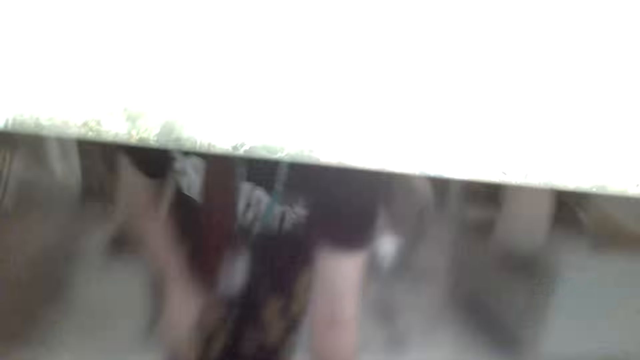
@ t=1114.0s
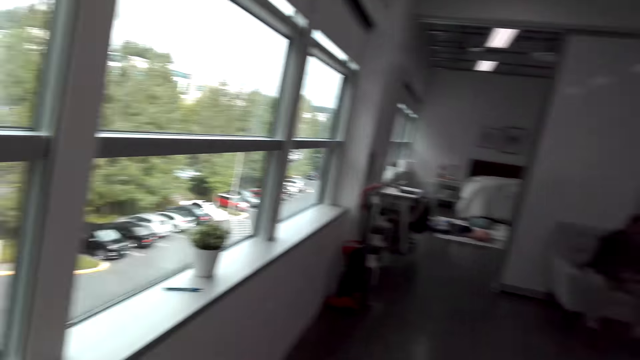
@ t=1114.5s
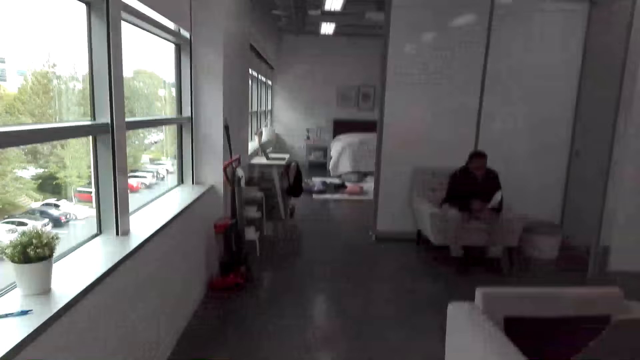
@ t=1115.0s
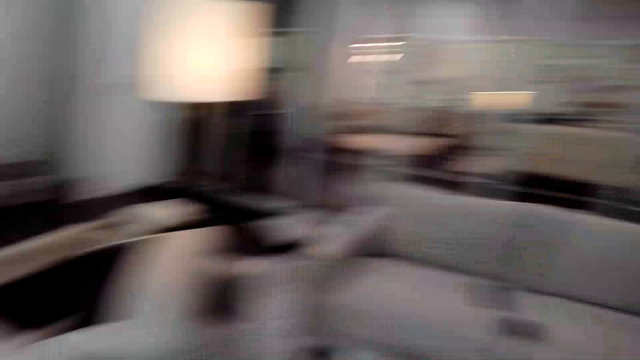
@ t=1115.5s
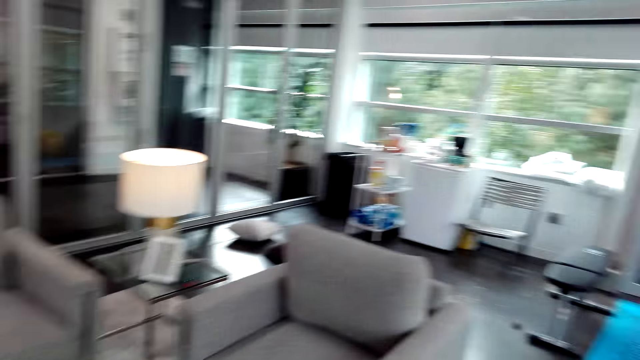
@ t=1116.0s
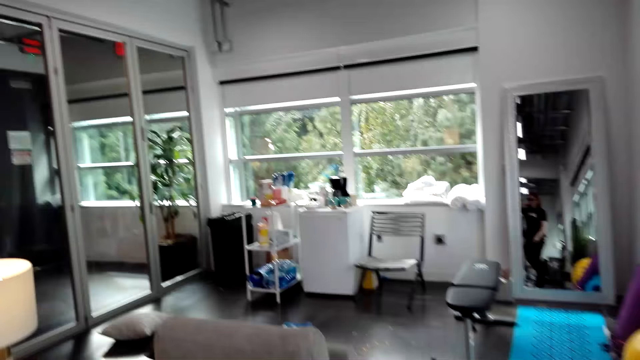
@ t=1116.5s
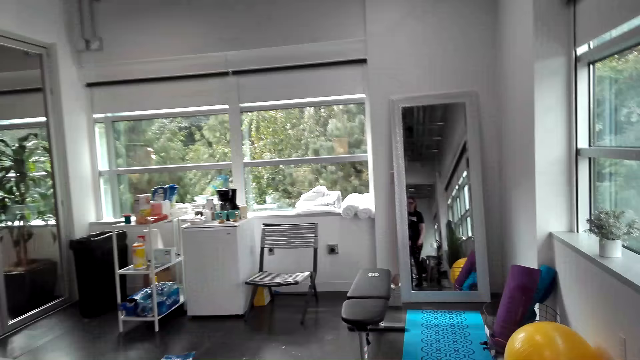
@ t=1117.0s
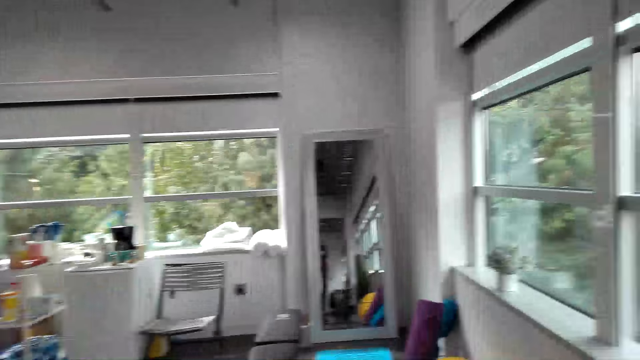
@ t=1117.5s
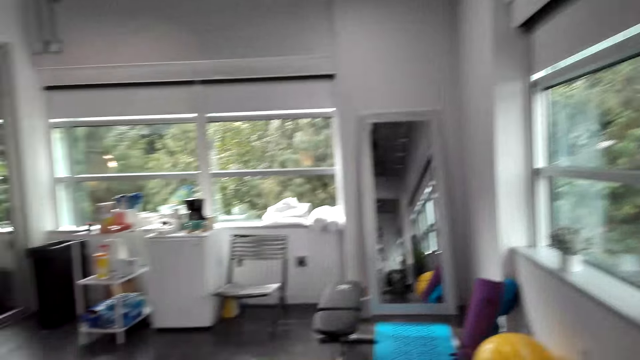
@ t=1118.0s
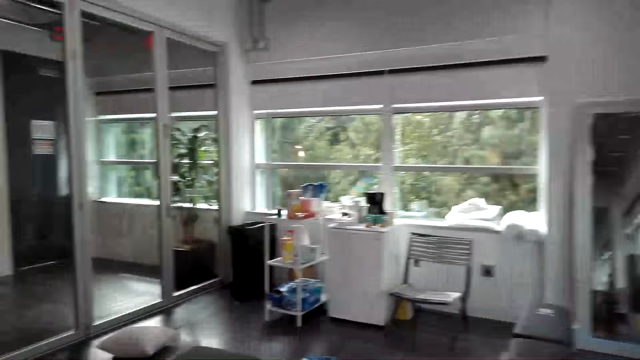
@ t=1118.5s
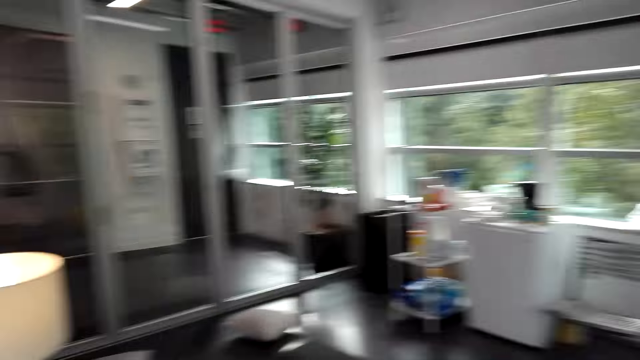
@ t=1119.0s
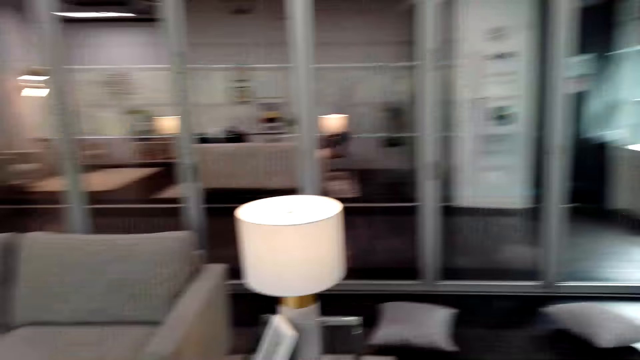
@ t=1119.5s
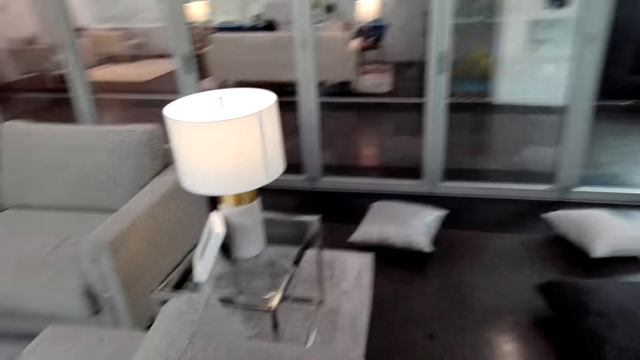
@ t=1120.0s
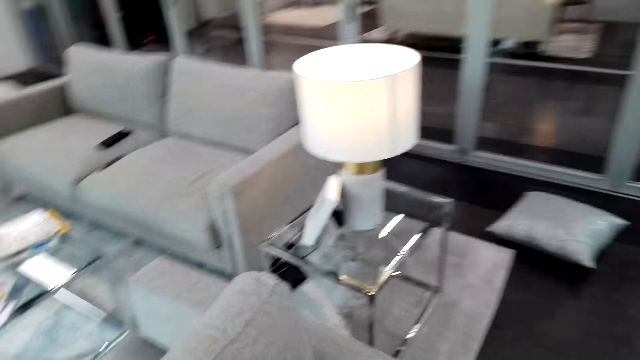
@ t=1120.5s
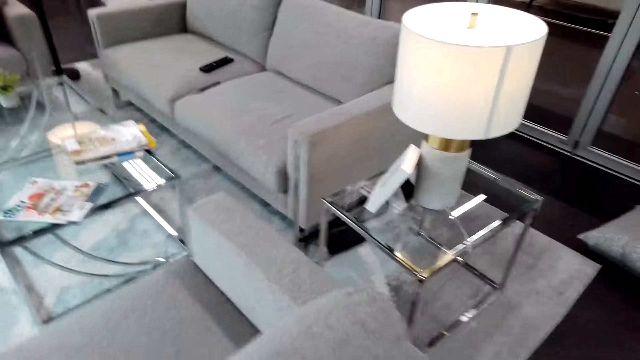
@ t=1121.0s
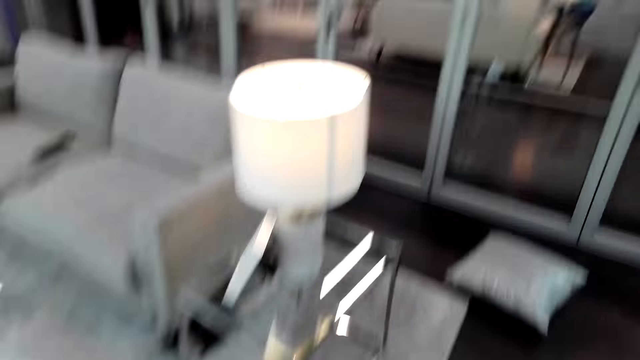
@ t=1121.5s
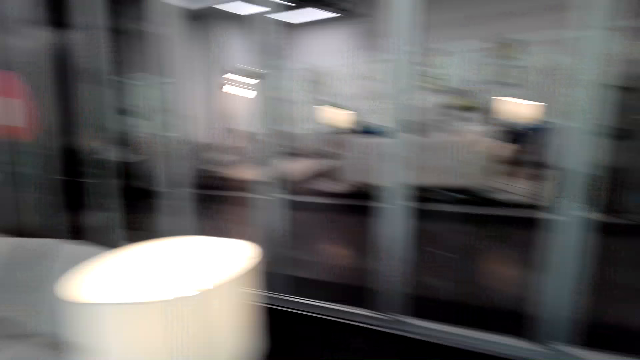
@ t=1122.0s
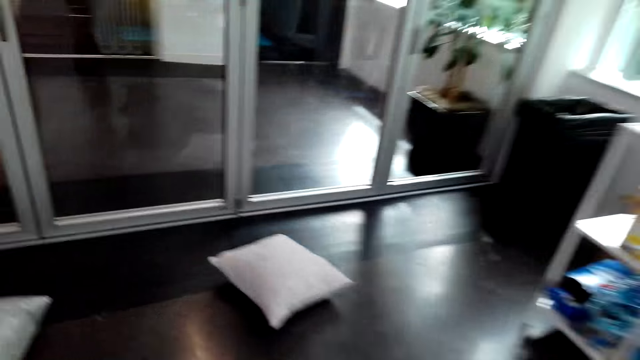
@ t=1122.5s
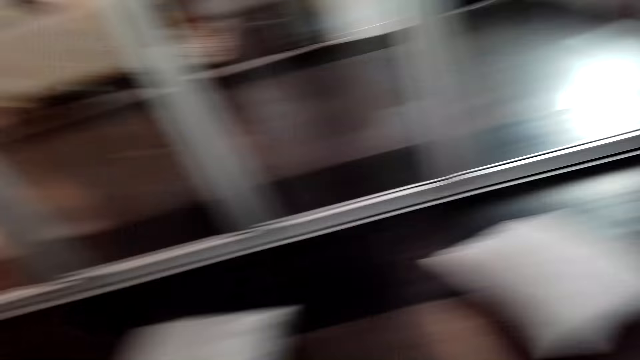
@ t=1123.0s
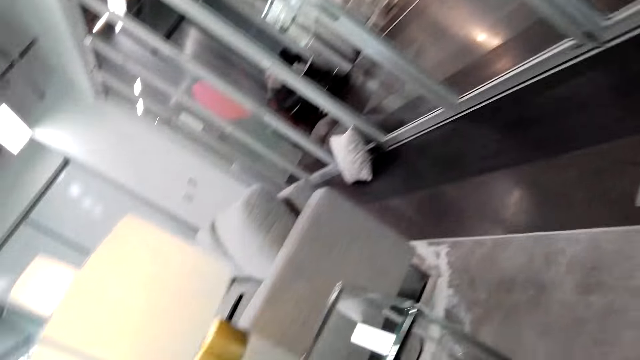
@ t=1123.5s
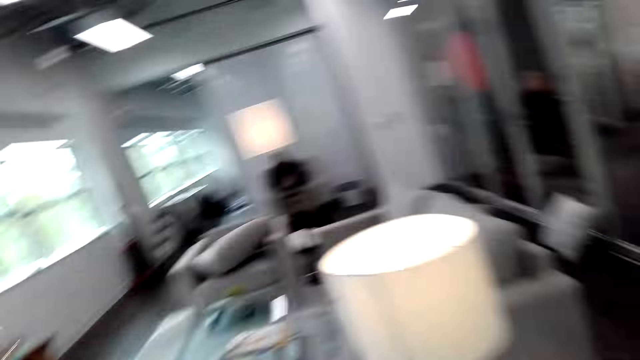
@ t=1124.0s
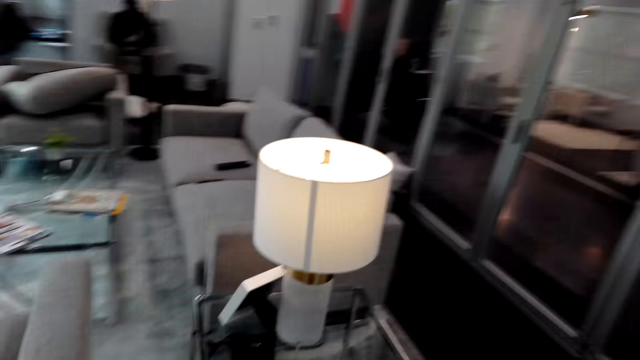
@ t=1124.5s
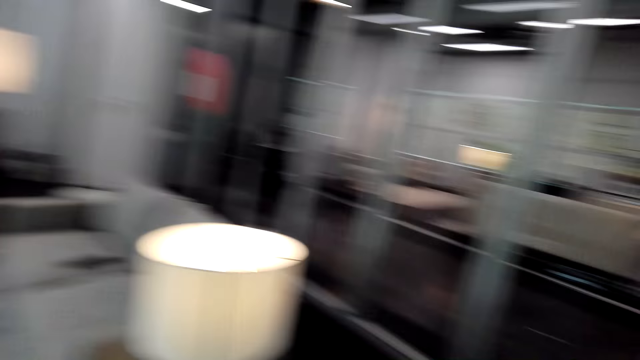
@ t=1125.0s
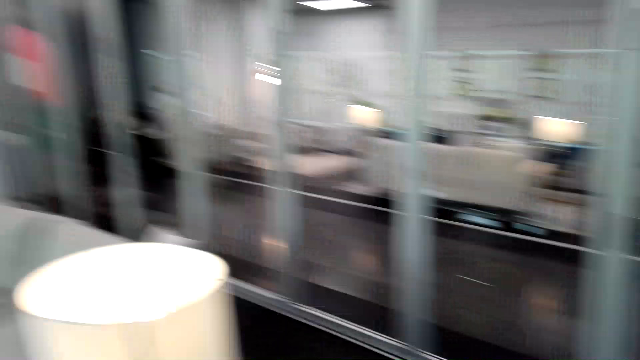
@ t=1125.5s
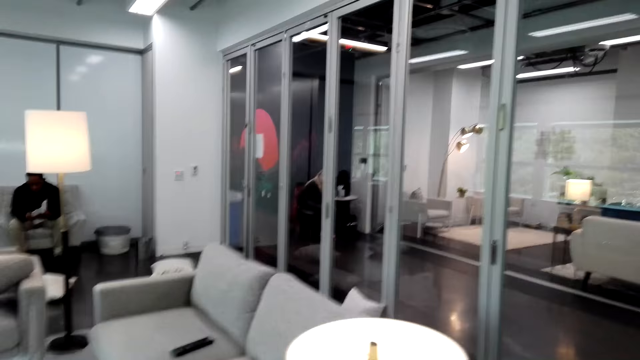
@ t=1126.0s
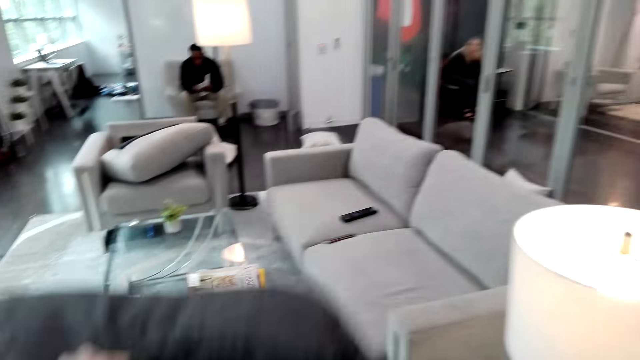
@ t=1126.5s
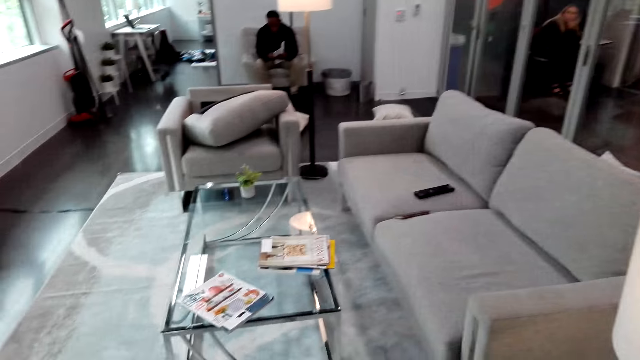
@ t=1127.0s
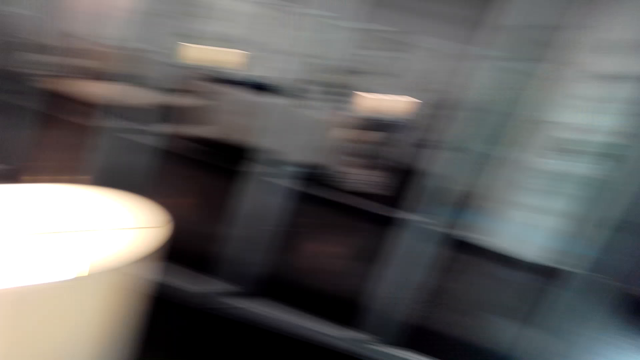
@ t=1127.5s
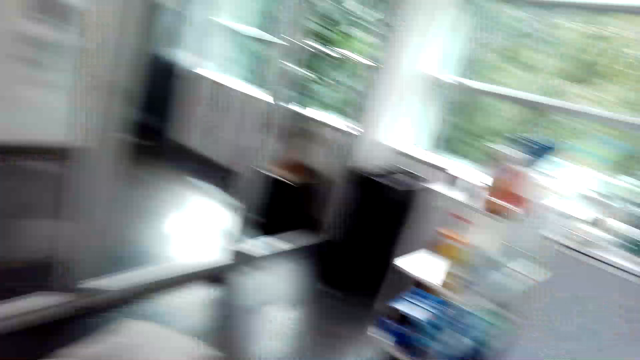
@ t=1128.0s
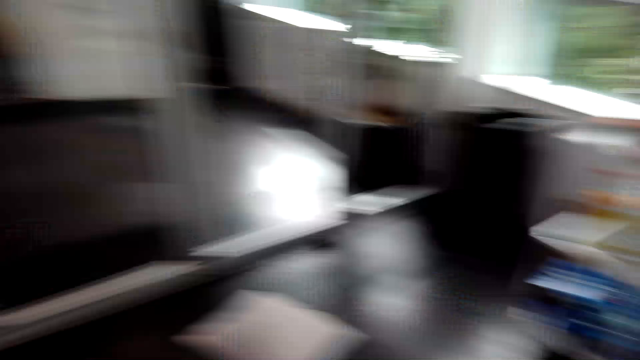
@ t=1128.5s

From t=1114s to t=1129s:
The camera wearer walks around the house. They hold a blanket. They move in the room.

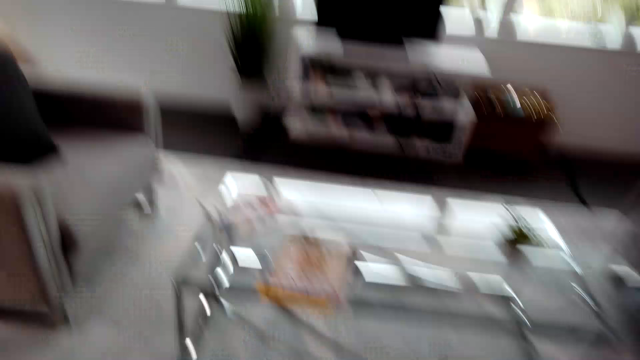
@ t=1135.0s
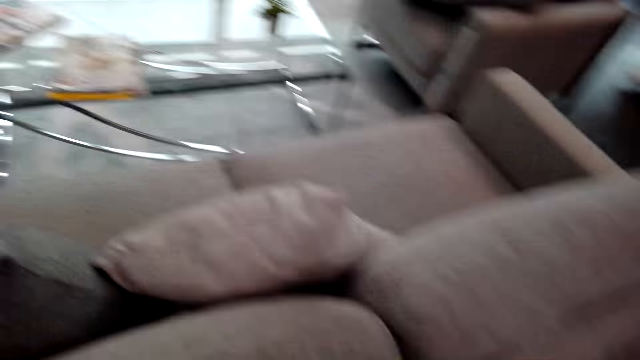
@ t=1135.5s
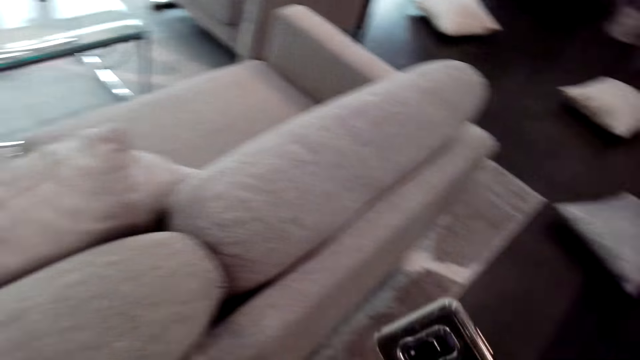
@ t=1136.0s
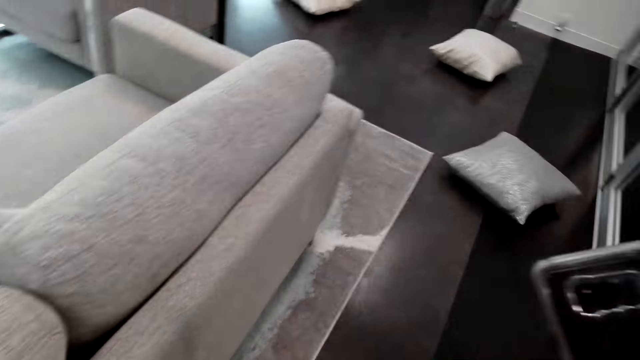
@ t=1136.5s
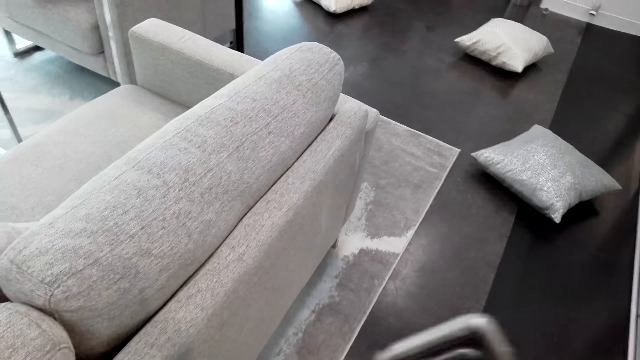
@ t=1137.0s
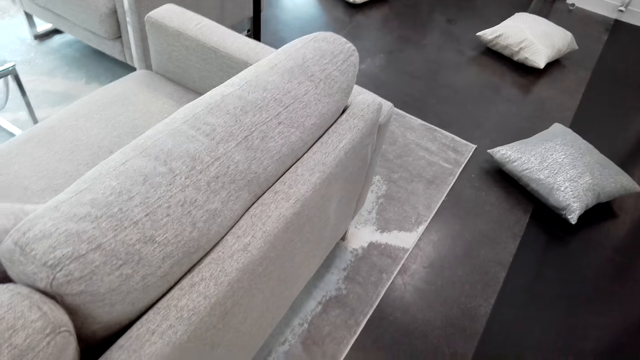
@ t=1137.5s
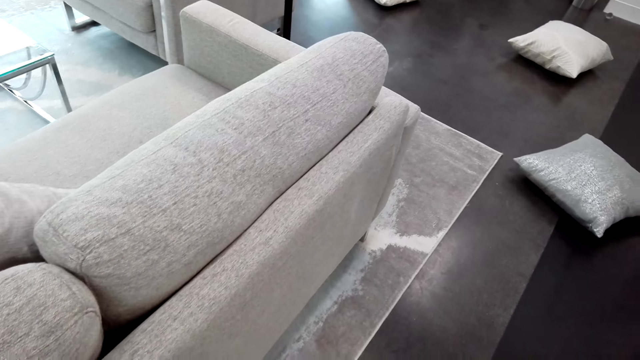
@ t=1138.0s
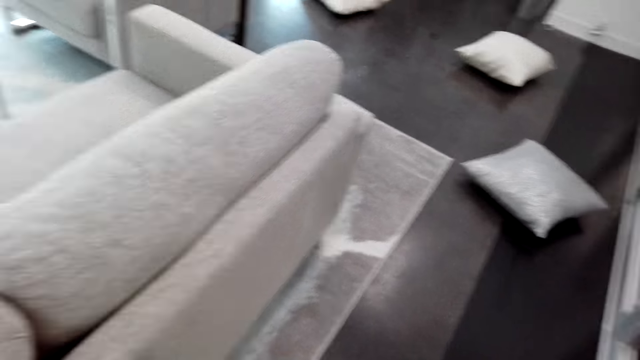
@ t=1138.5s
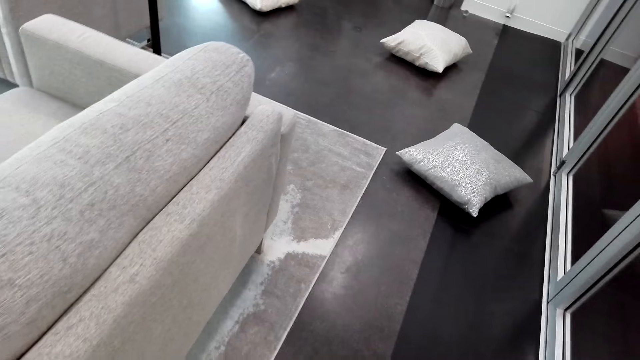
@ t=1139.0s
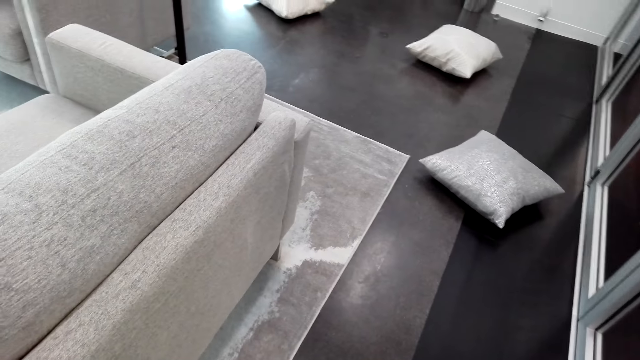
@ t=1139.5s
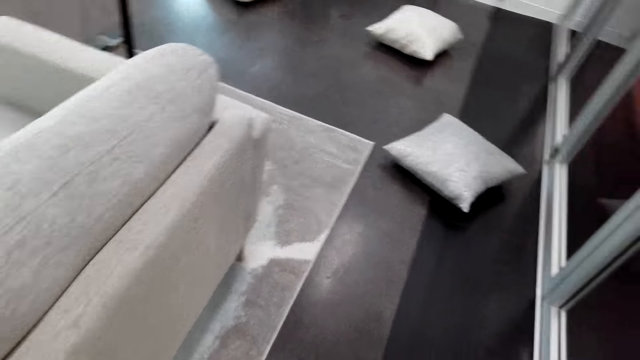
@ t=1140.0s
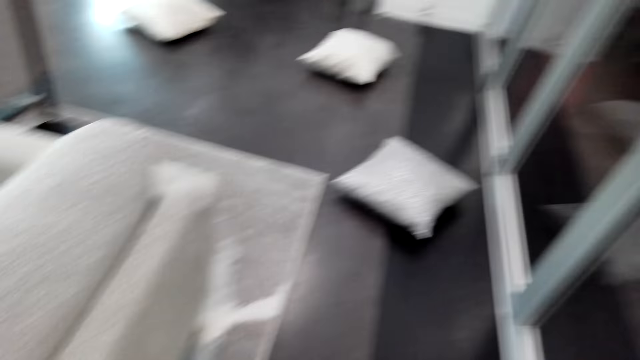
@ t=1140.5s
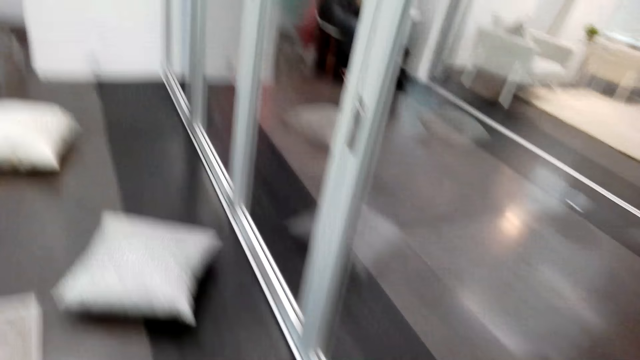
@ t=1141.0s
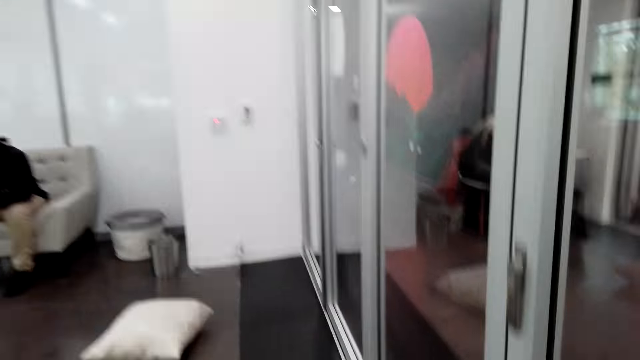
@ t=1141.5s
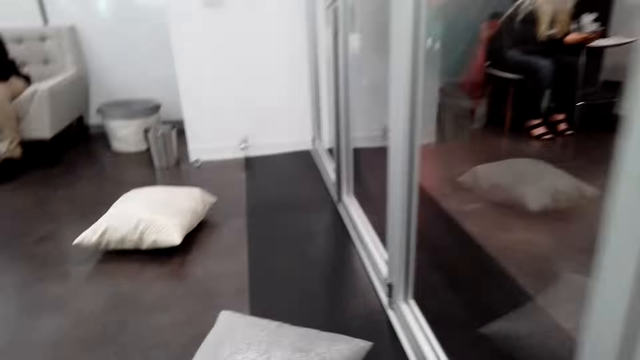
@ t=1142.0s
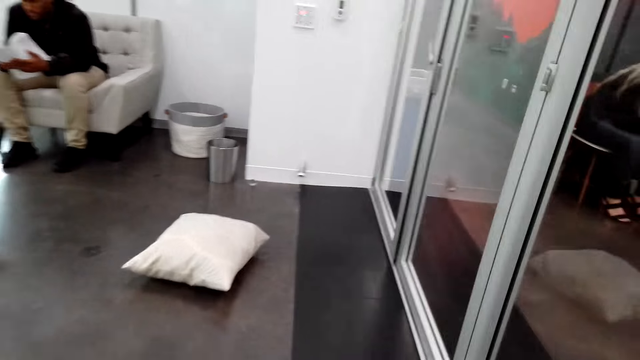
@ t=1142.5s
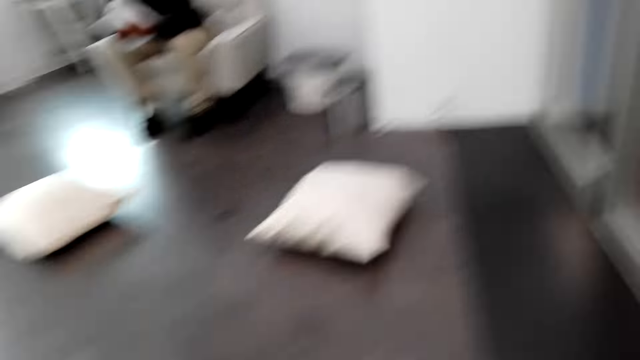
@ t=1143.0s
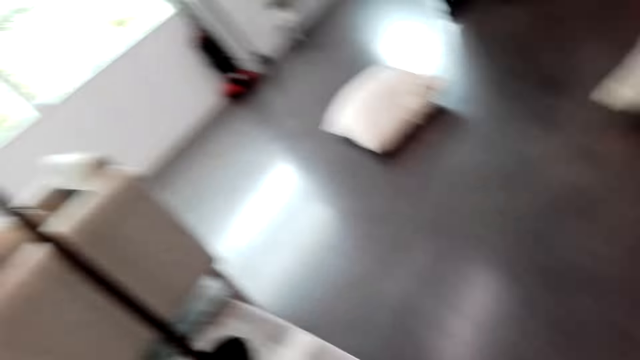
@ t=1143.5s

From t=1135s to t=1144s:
The camera wearer holds the phone. They walk around the house.
